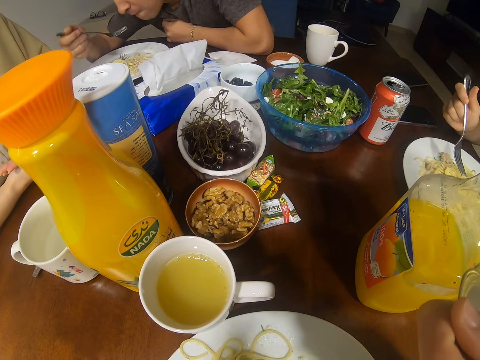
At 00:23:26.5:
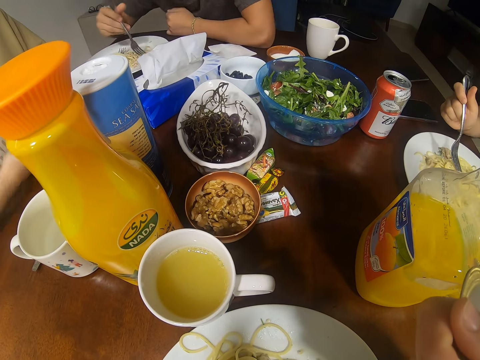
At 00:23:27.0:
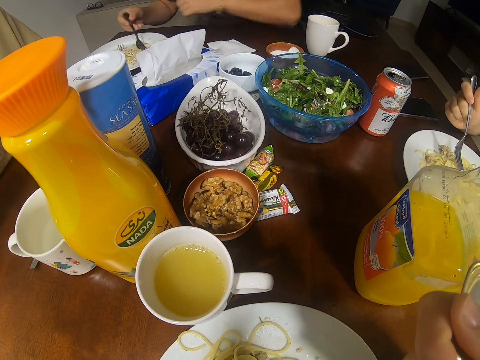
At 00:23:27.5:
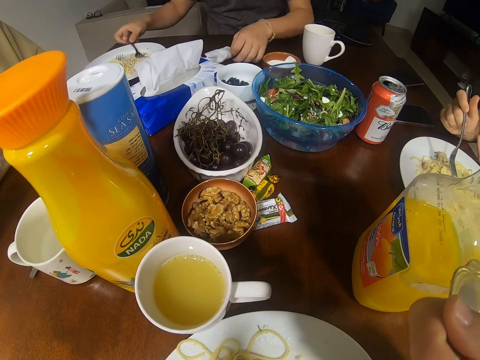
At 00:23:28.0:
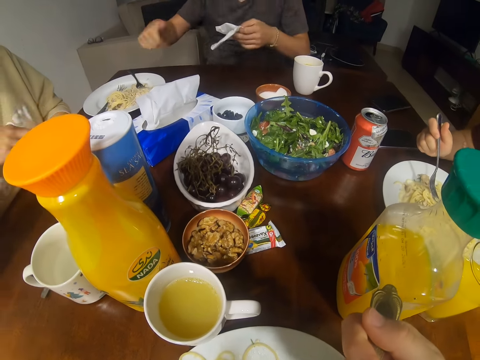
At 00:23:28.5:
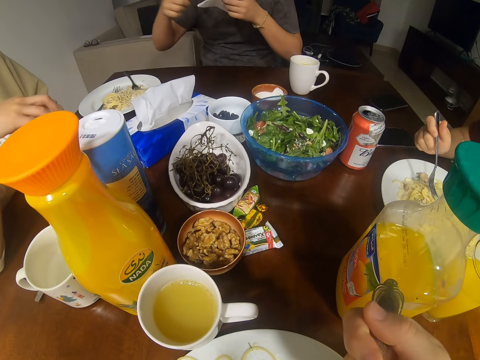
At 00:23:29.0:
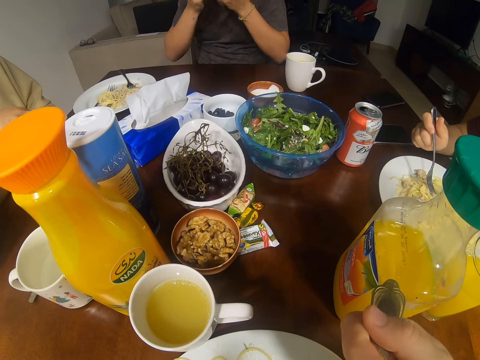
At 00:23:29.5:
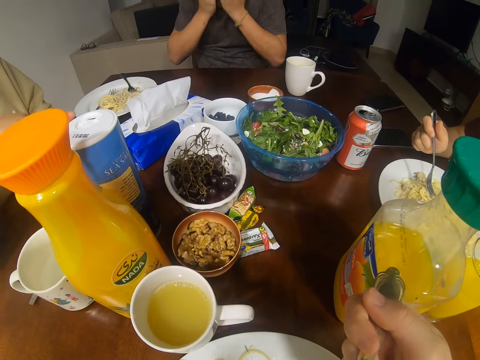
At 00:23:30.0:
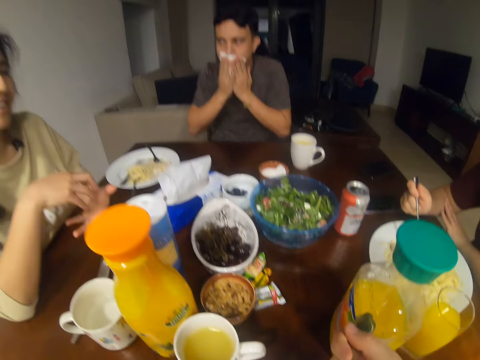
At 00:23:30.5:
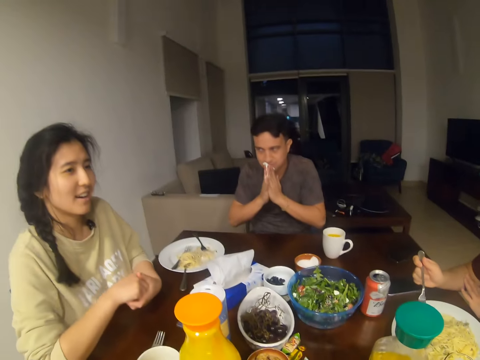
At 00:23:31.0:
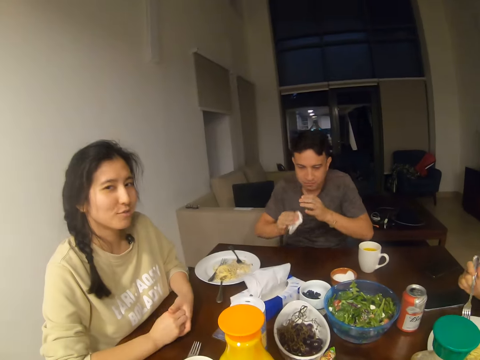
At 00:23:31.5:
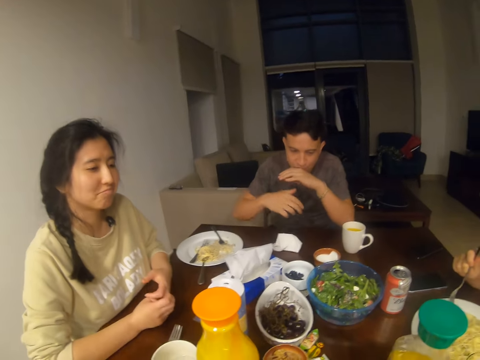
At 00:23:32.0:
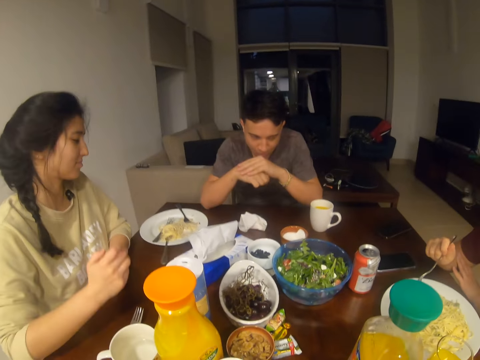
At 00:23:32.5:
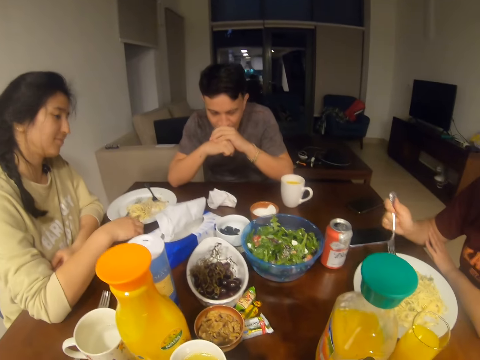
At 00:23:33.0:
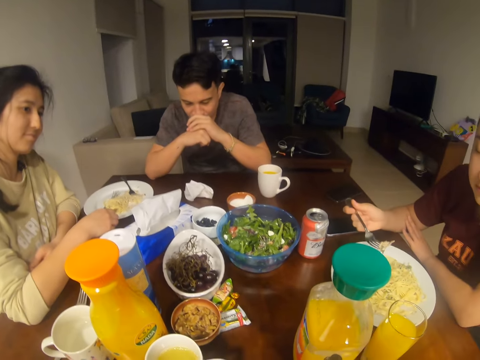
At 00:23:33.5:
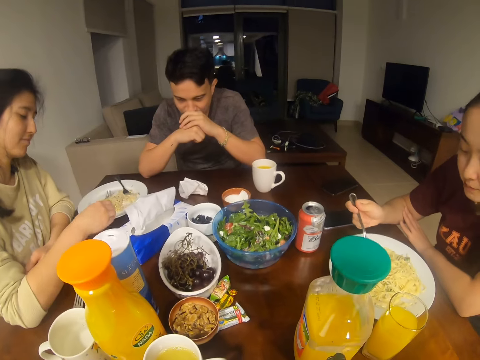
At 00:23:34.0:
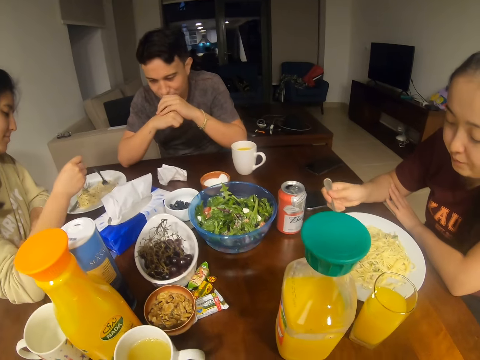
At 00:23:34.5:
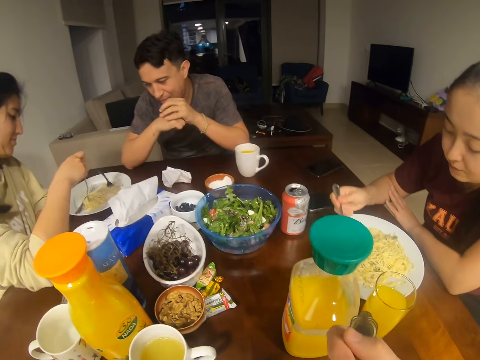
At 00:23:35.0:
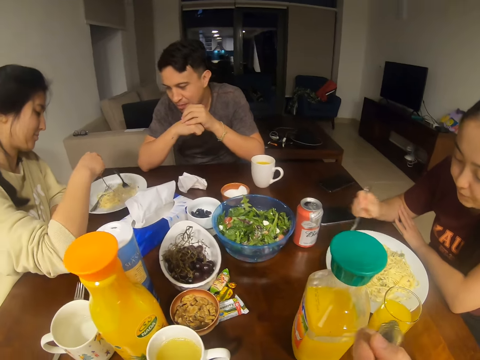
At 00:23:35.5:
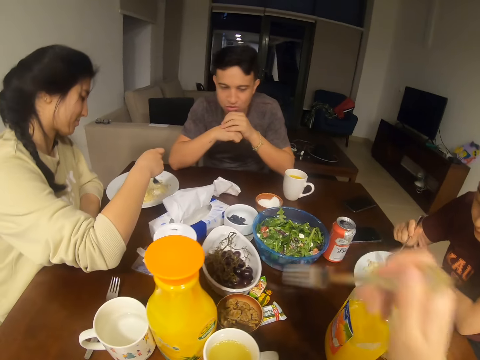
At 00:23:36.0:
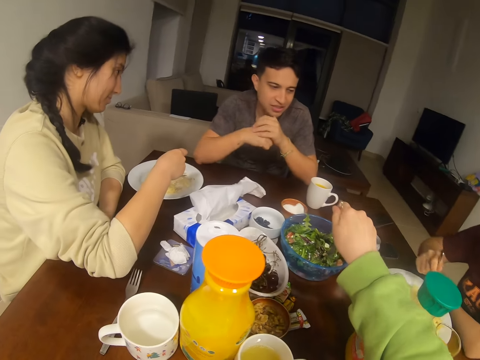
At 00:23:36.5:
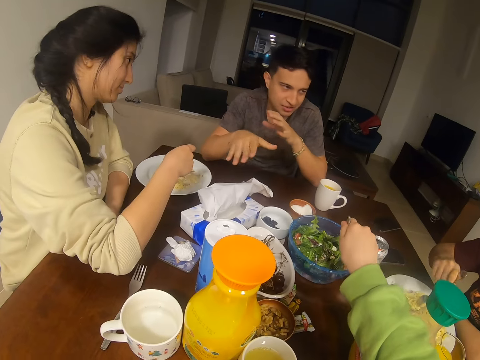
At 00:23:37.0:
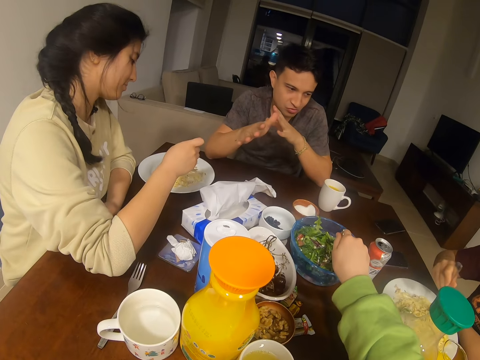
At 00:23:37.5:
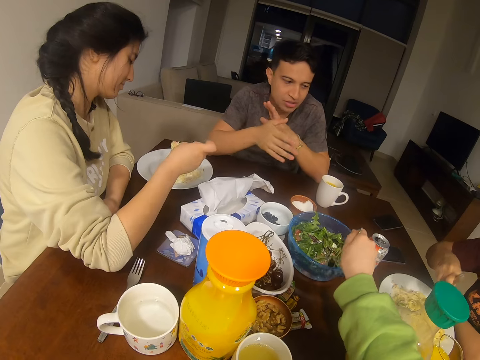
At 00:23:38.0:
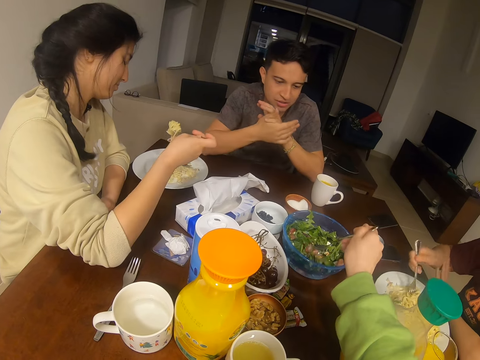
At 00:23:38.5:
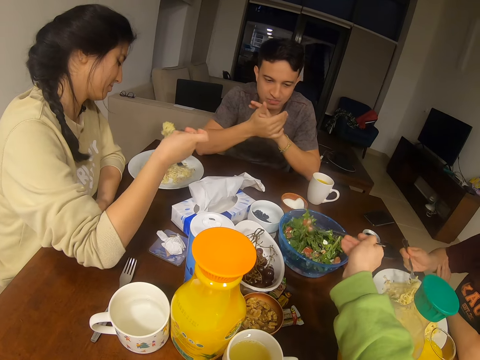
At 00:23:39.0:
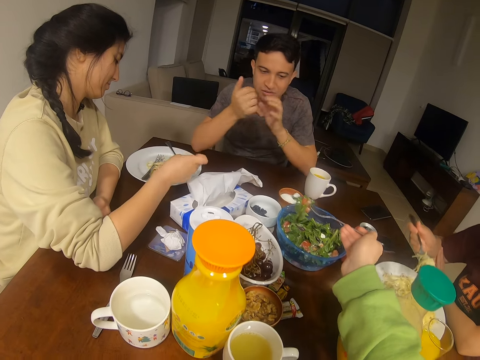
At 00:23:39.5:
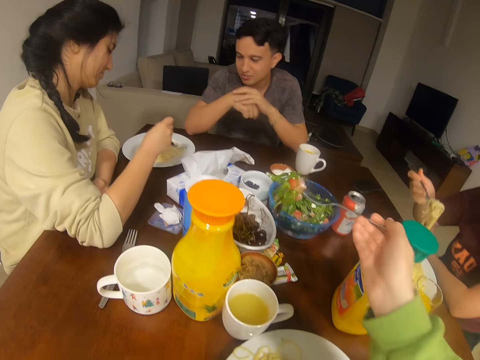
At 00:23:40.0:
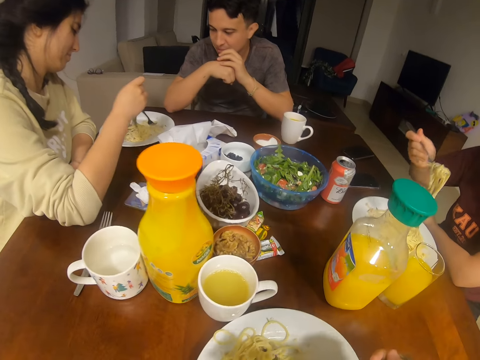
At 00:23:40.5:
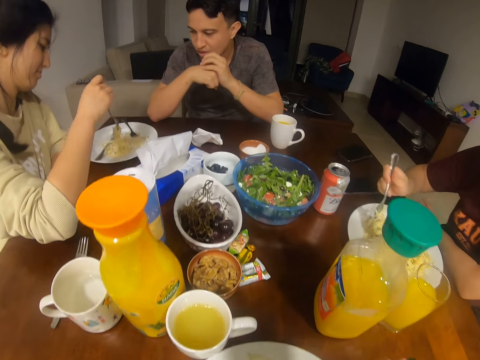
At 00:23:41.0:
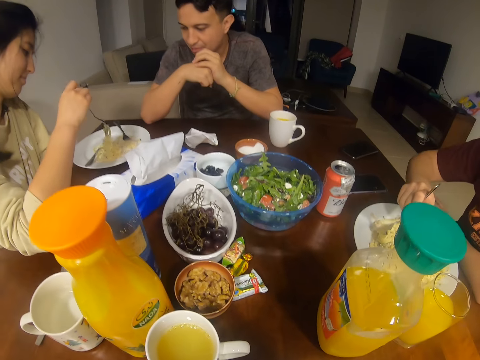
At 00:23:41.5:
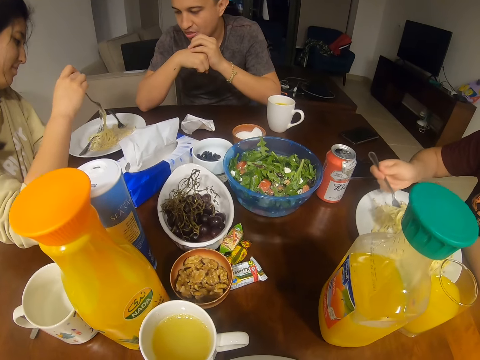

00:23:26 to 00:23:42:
A man puts a fork in the plate. The camera wearer holds a spoon. The man picks up a napkin and wipes his mouth. A woman converses with the man, another woman and the camera wearer. The man puts the napkin on the table. The first woman picks up a fork. The man dialogues with the other woman. The camera wearer picks a fruit with a fork.

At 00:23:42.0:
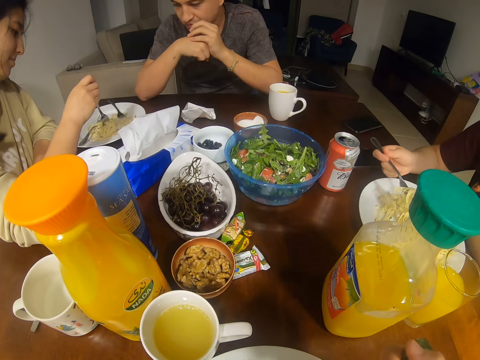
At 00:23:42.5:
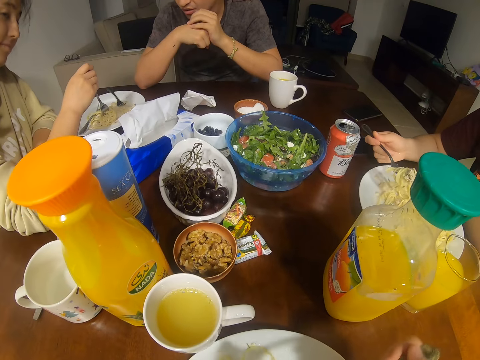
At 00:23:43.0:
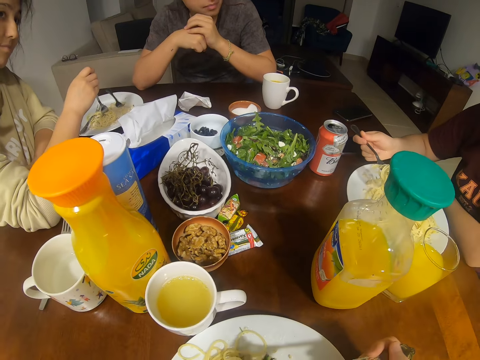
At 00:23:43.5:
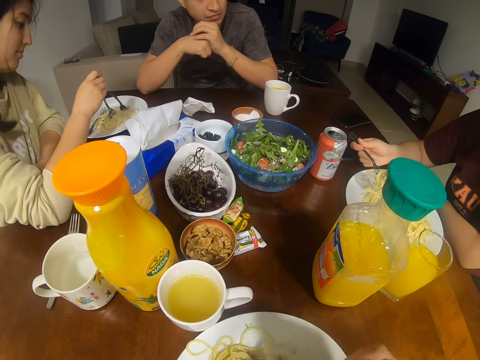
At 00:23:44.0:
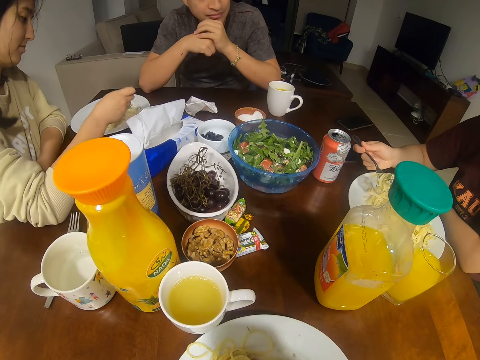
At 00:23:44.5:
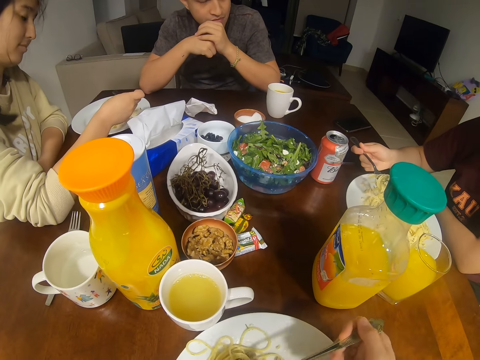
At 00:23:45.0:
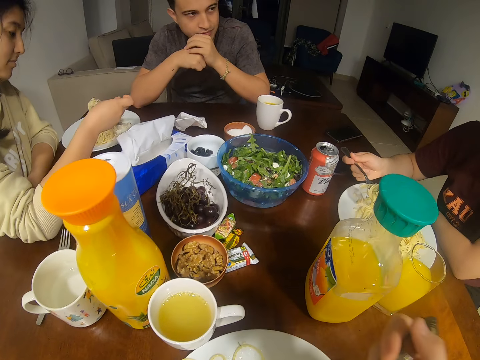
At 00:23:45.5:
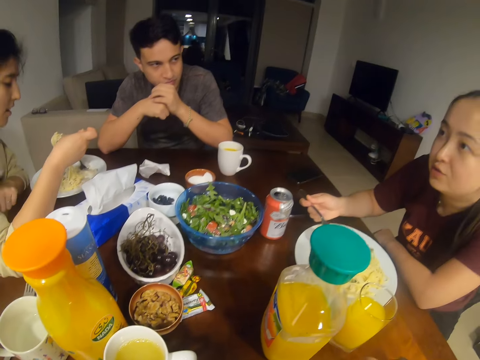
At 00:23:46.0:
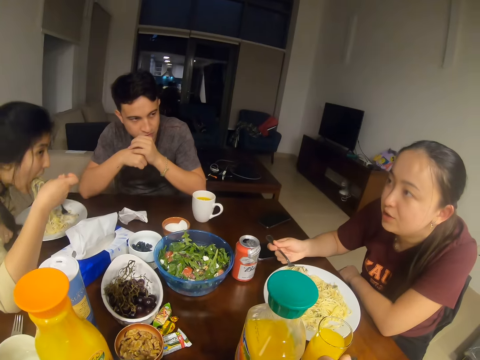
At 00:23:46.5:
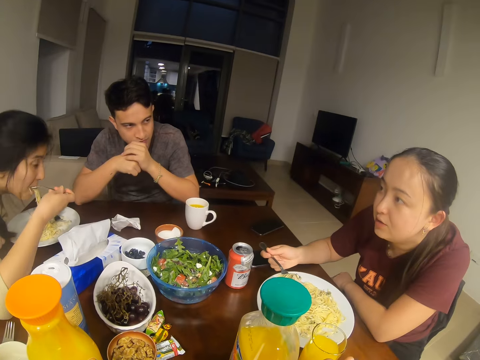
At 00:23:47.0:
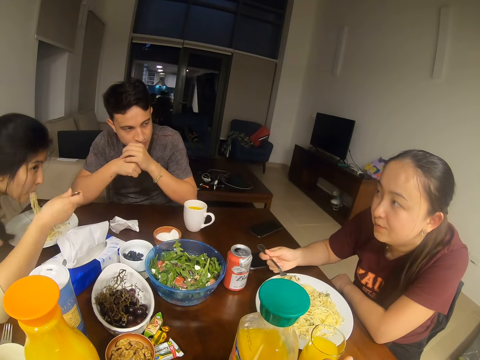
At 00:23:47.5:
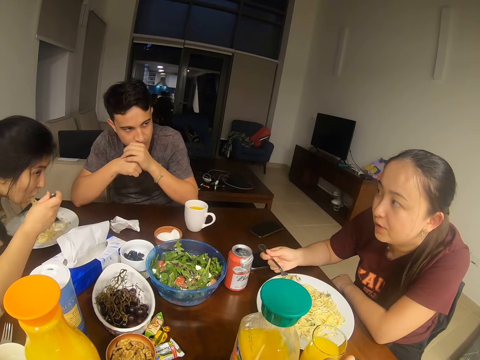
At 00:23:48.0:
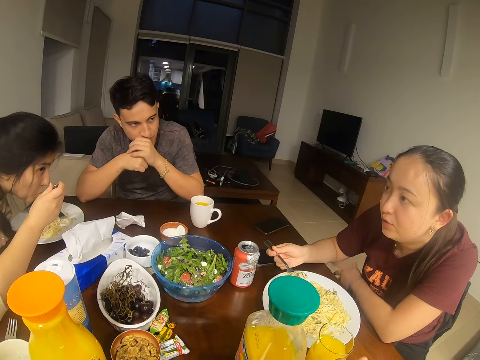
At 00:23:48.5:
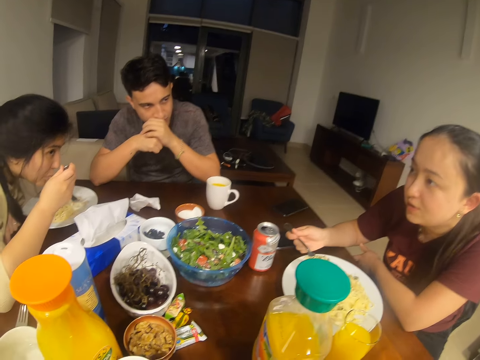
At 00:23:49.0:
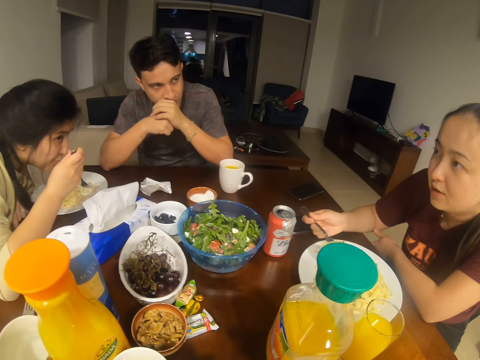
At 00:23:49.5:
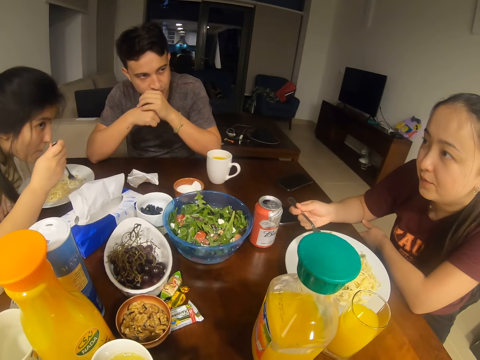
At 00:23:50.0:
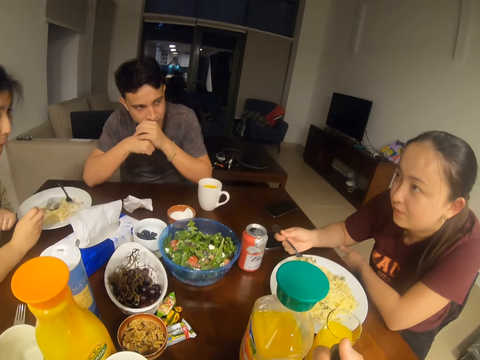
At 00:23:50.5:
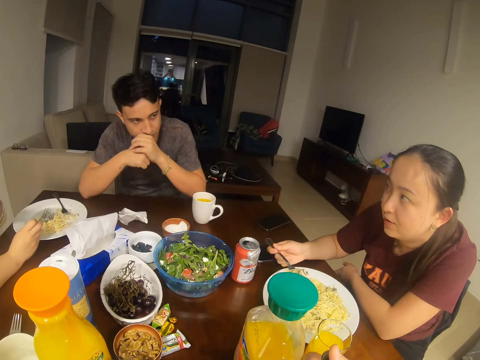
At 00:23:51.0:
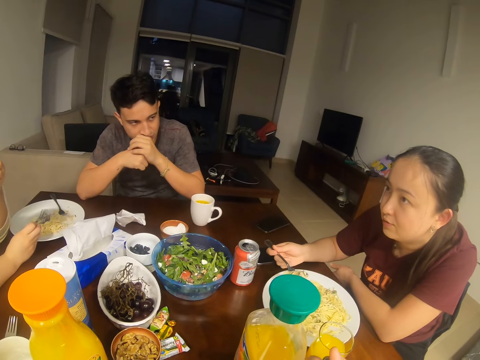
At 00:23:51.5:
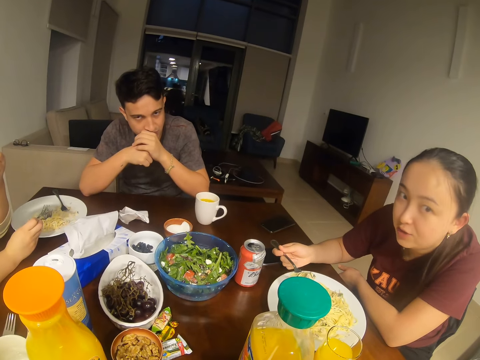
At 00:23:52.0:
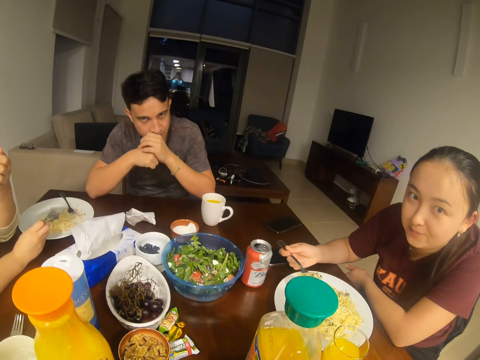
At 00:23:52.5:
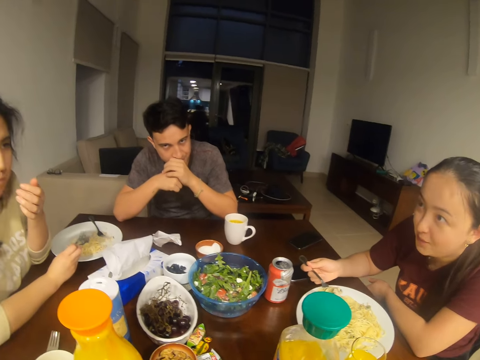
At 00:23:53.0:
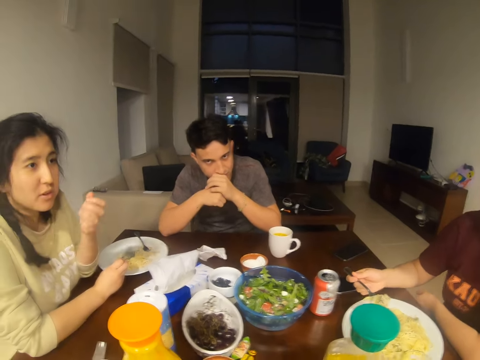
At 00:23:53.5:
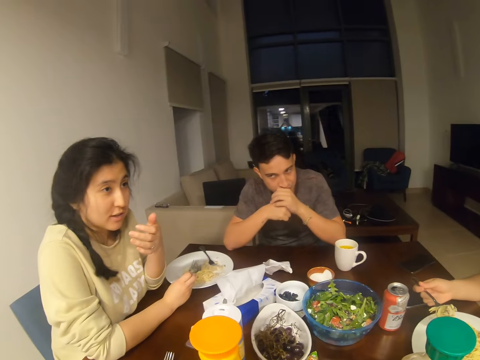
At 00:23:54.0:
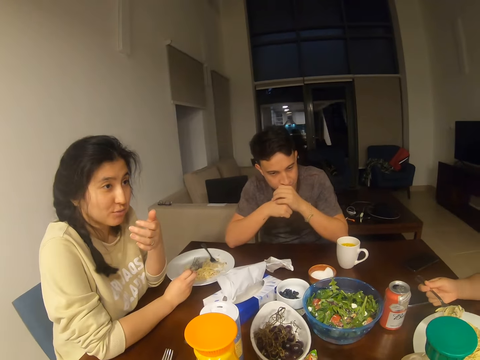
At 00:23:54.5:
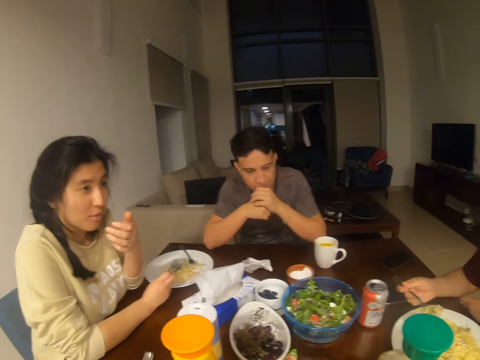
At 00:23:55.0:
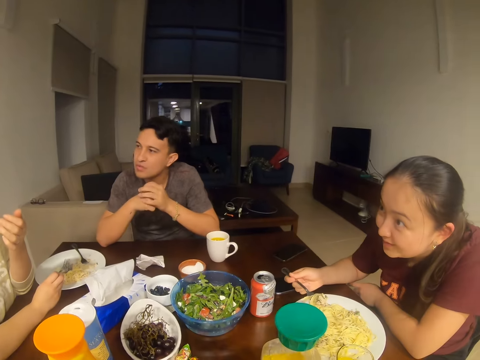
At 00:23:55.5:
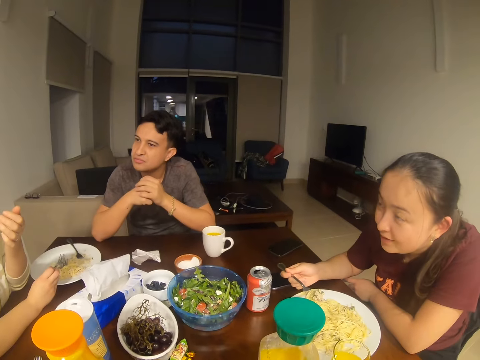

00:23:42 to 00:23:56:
A woman converses with a man, another woman and the camera wearer. The camera wearer dialogues with the man. The other woman dialogues with the first woman.
